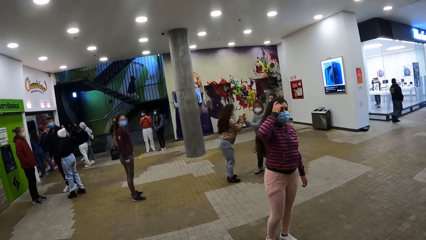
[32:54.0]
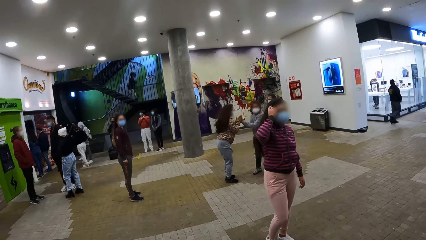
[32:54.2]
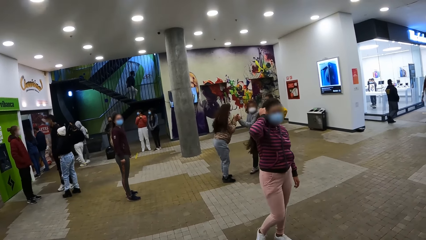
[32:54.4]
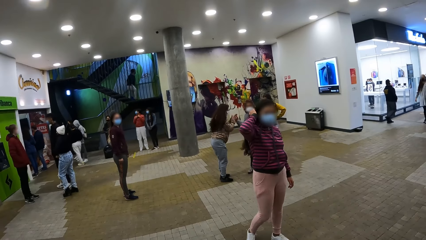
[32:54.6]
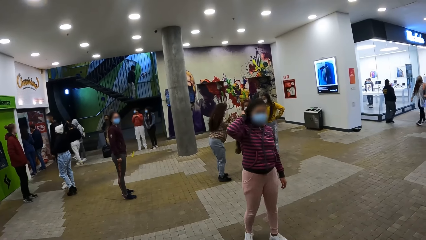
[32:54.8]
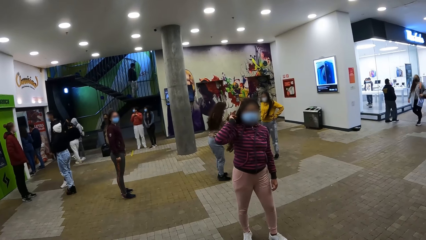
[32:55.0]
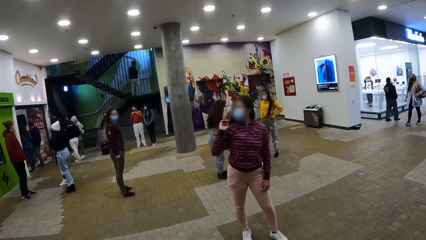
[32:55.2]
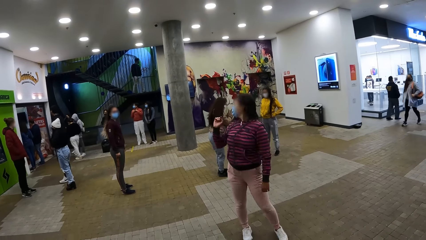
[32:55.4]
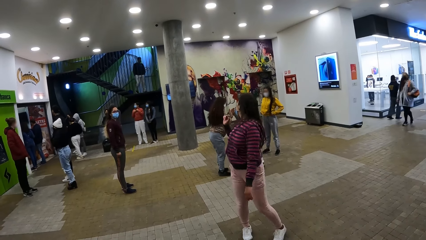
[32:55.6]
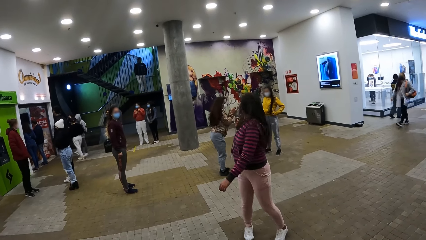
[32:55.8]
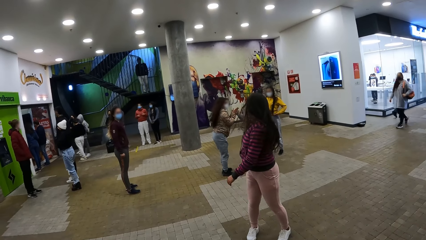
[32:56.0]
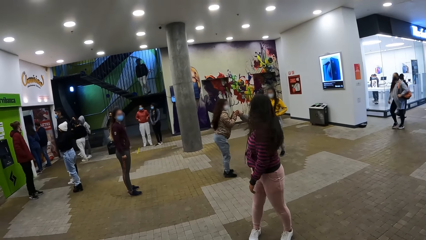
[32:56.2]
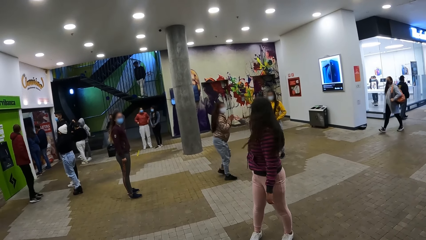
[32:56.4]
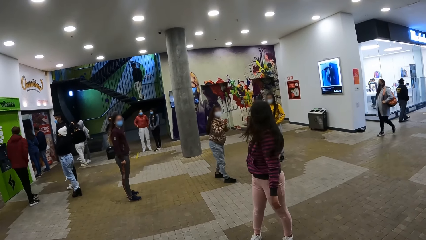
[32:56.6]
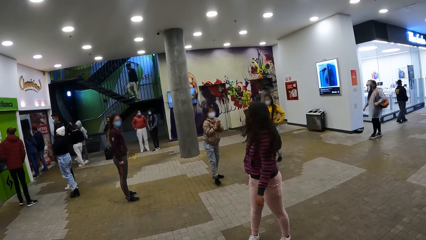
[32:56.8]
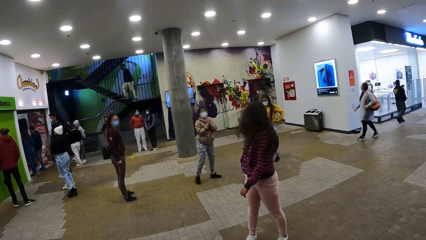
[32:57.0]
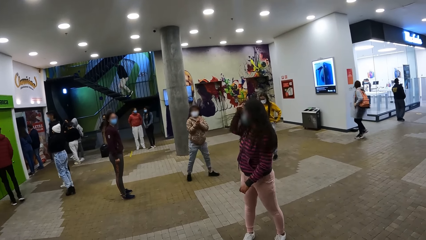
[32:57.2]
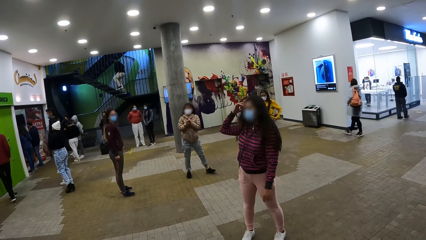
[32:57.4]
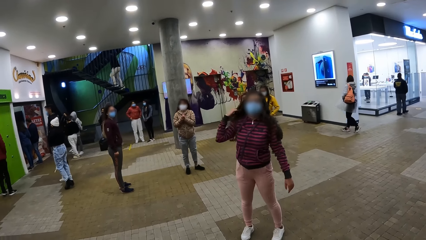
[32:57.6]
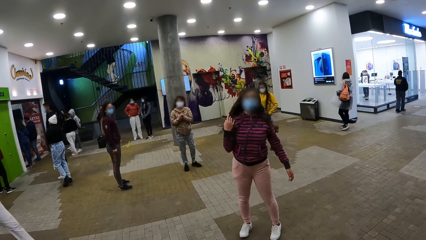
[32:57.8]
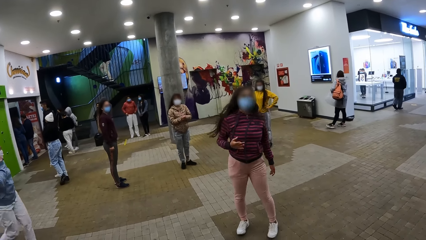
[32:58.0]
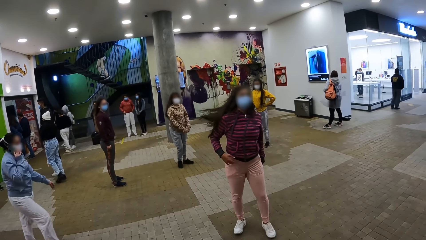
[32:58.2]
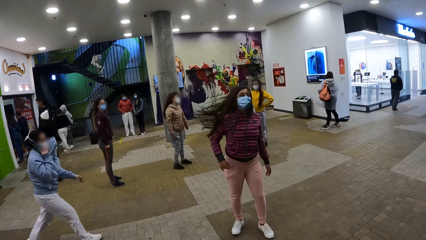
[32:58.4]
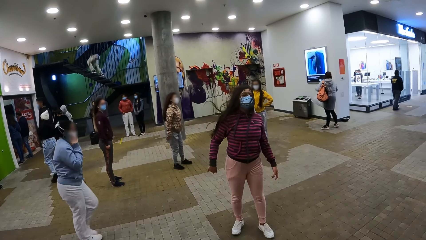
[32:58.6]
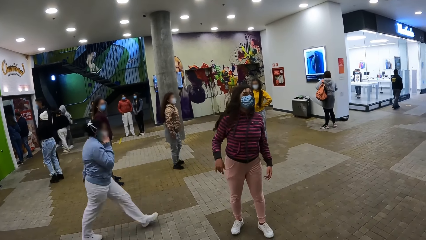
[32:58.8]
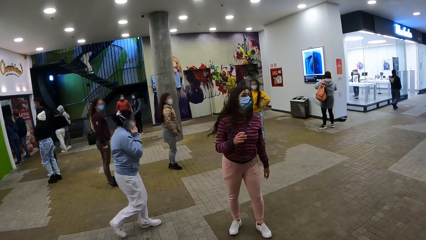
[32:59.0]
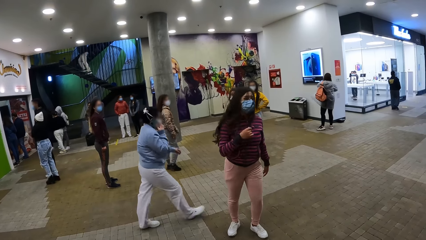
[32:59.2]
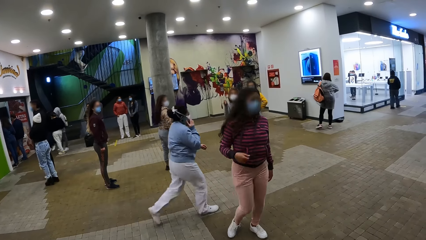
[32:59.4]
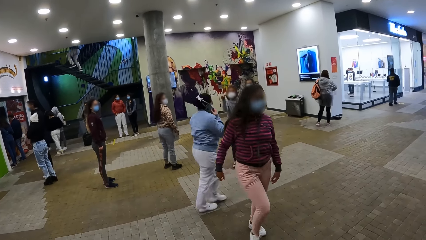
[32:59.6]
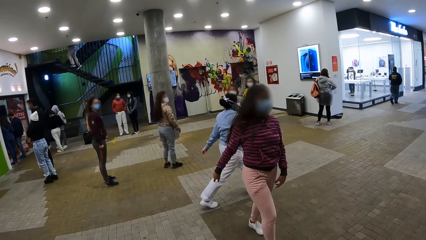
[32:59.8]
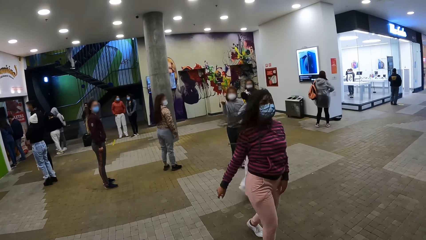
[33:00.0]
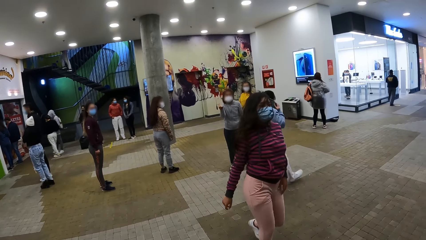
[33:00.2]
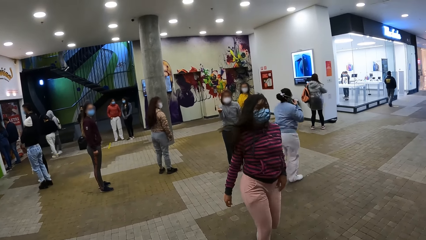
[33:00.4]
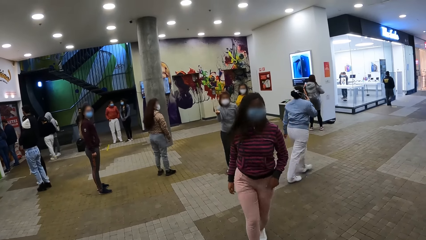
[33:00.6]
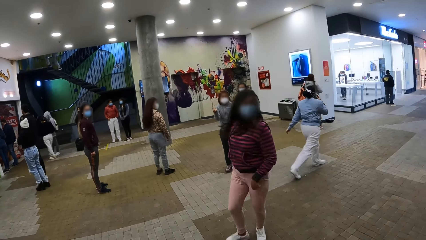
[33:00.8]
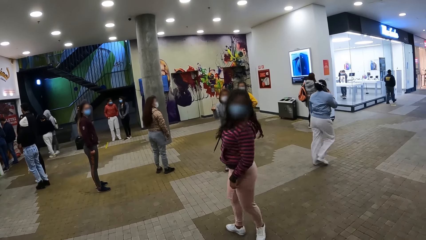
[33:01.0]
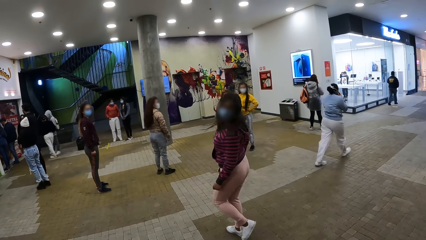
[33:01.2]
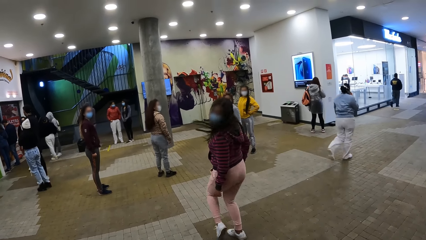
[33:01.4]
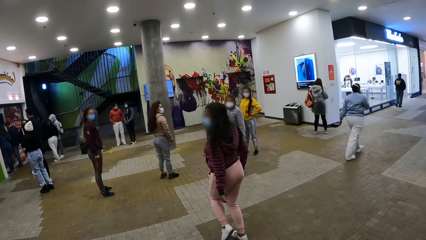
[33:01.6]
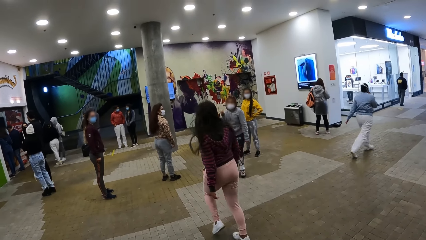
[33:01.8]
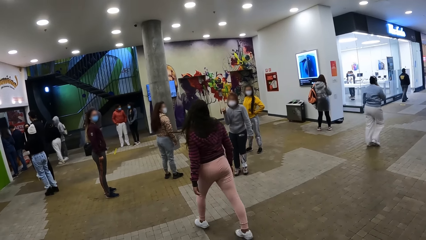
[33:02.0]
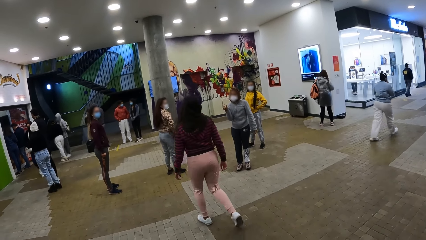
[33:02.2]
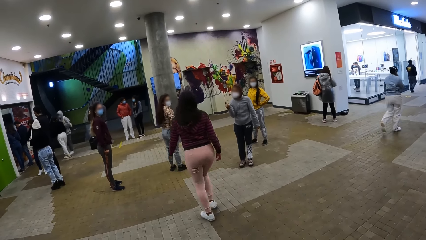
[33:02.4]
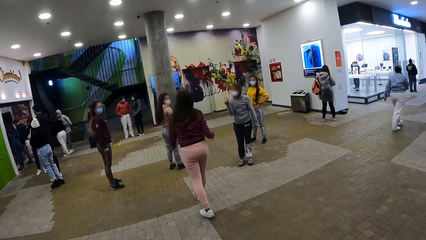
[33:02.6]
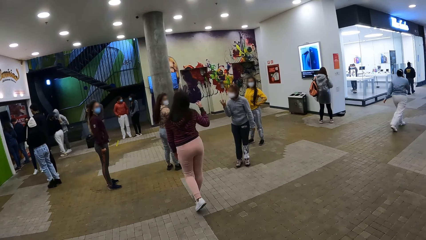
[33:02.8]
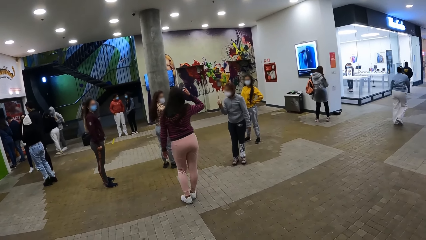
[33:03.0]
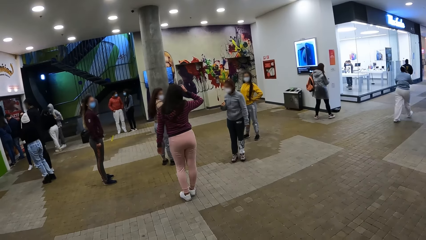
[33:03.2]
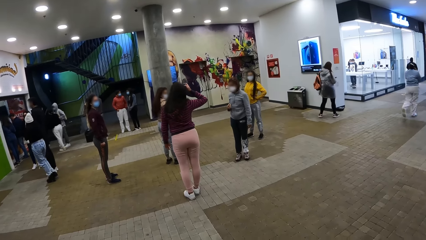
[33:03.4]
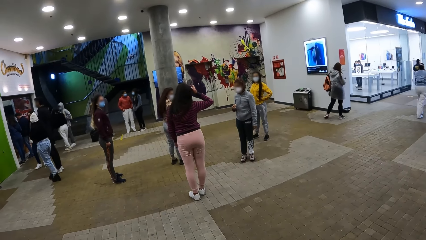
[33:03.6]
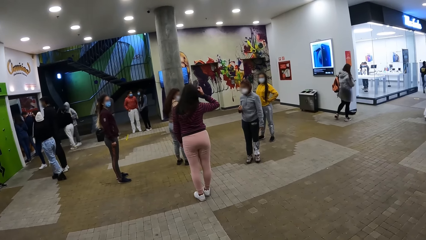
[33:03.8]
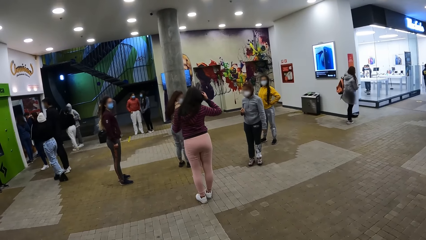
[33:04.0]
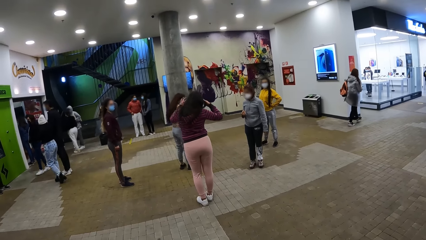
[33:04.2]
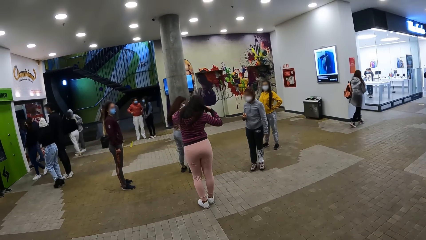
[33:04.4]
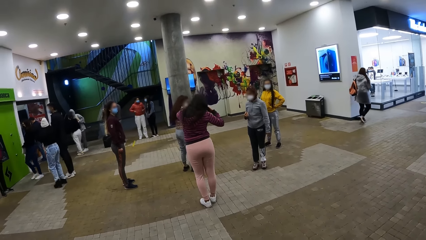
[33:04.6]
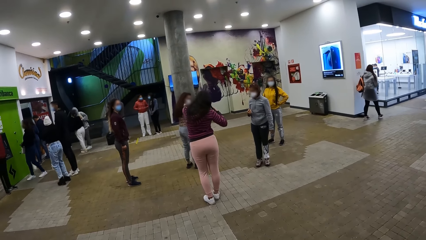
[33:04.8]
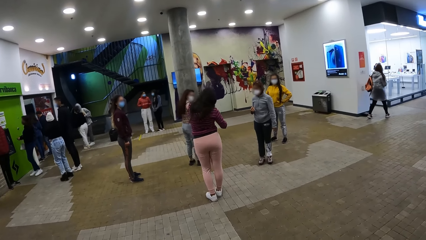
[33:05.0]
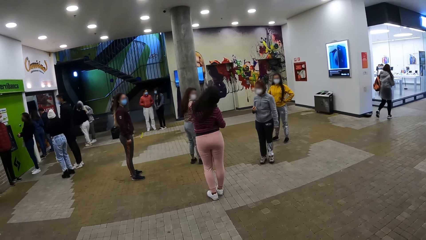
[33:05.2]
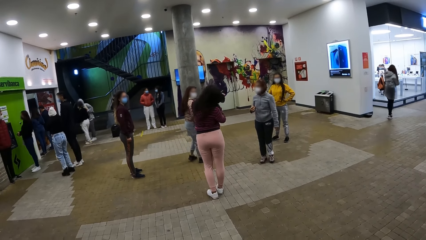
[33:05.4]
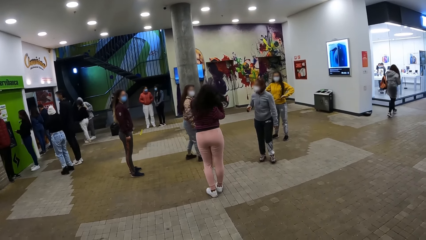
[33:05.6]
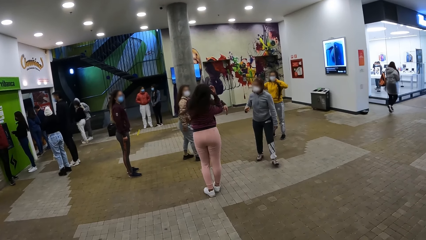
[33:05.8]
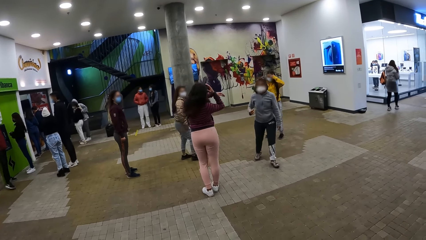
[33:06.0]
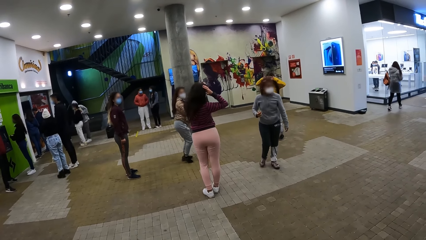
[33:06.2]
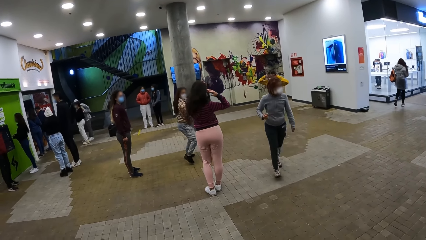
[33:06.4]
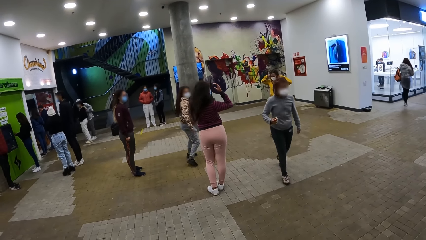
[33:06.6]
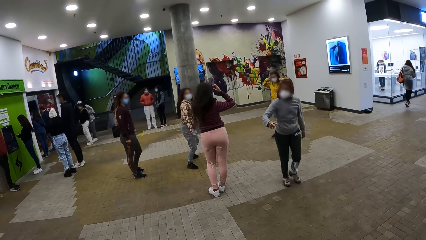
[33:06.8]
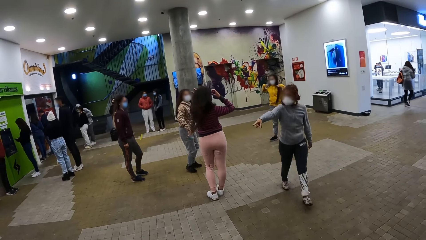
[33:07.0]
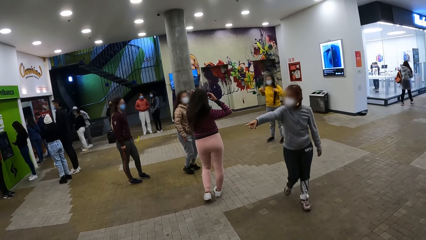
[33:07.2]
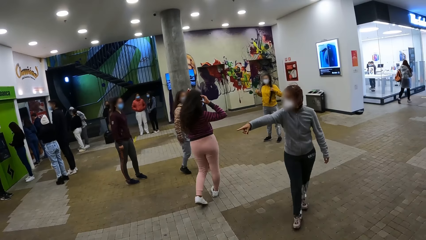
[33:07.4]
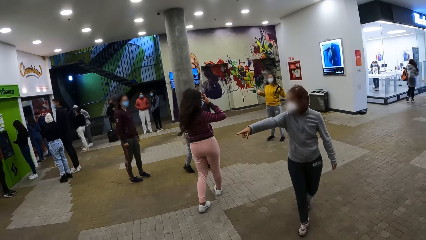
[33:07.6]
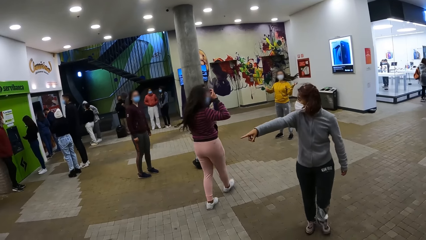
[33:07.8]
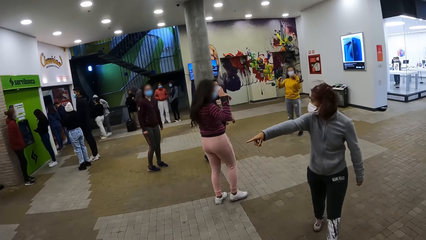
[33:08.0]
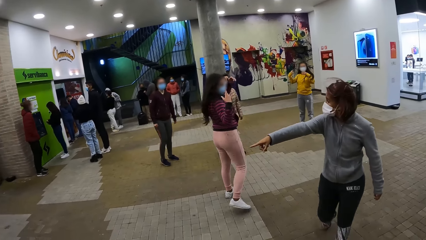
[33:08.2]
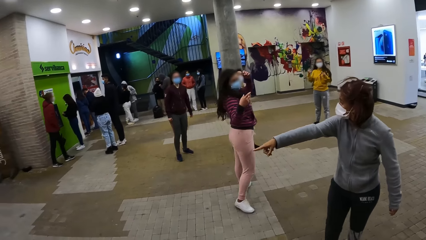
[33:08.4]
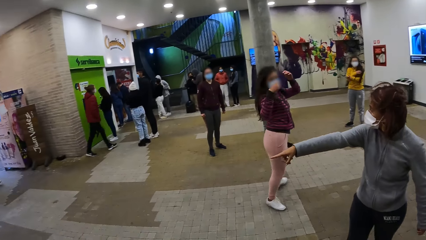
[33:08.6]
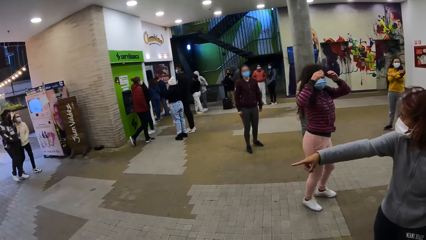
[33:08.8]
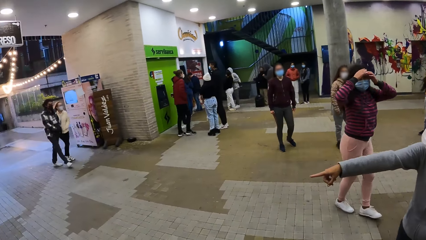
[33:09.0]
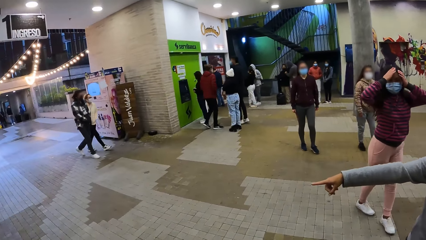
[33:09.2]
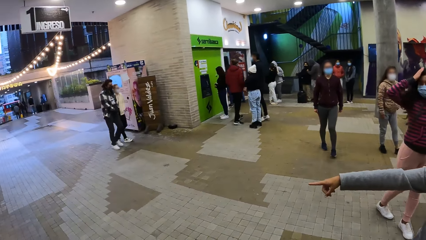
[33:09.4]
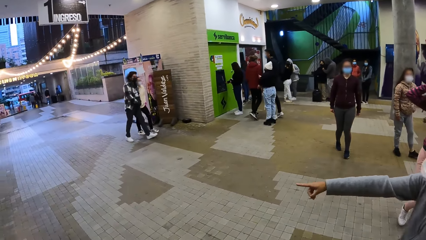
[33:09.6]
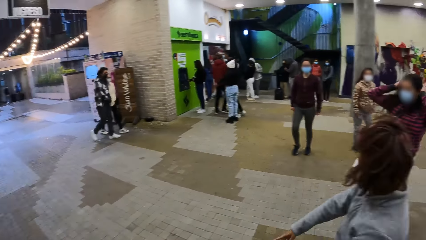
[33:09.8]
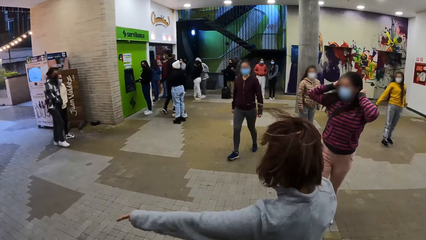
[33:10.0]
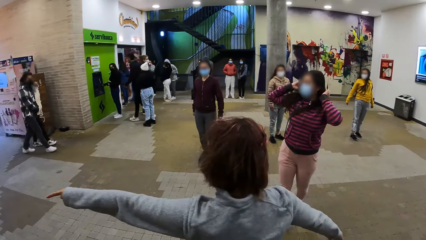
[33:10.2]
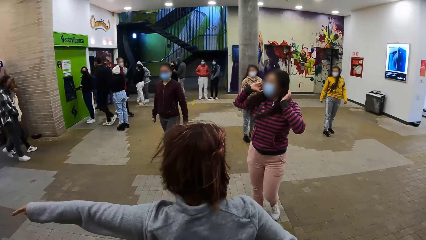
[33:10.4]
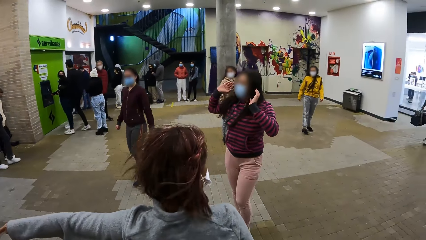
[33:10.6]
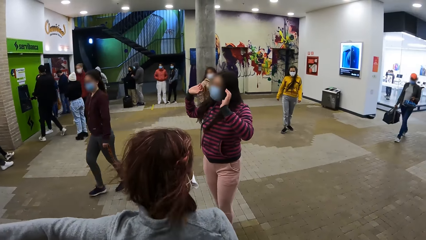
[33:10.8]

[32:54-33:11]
A person interacts with another person. A third person touches her hair repeatedly. A fourth person walks on the floor and points at something. The third person touches her hair and walks on the floor.
